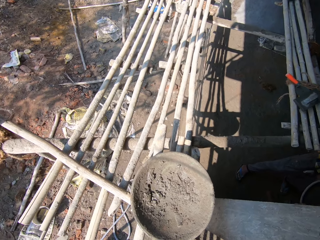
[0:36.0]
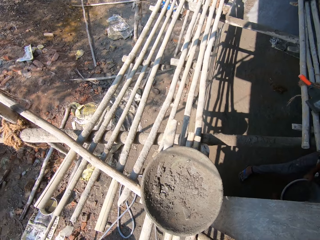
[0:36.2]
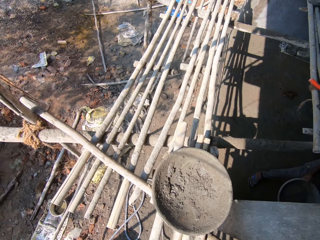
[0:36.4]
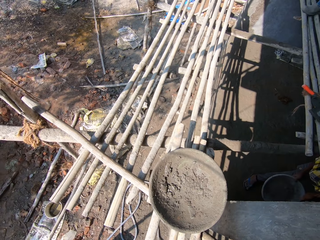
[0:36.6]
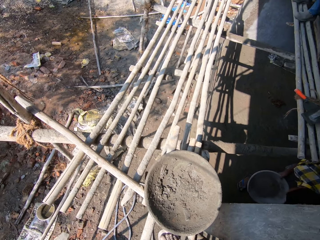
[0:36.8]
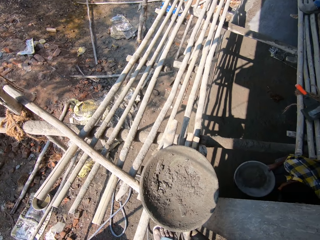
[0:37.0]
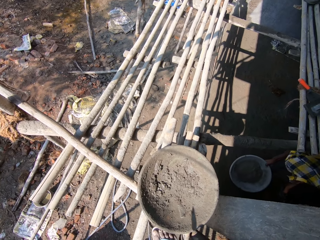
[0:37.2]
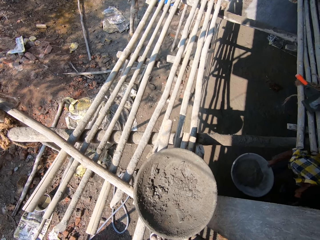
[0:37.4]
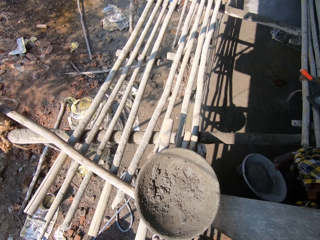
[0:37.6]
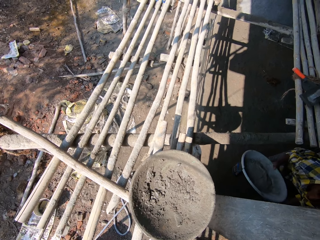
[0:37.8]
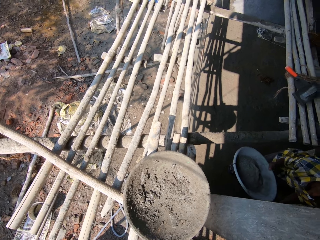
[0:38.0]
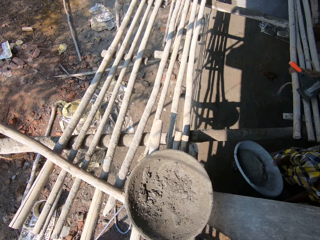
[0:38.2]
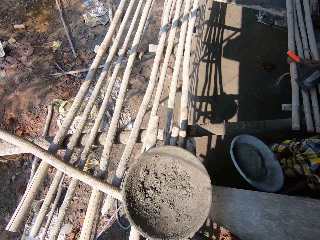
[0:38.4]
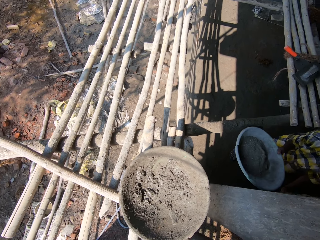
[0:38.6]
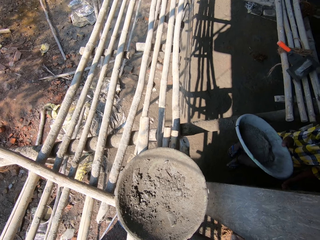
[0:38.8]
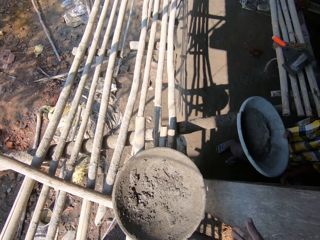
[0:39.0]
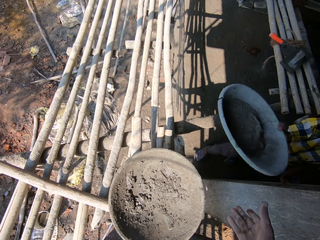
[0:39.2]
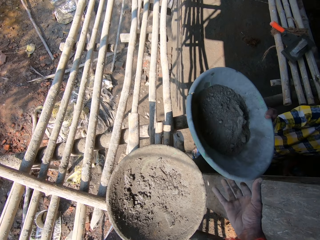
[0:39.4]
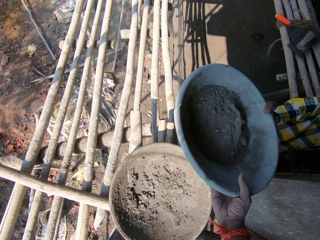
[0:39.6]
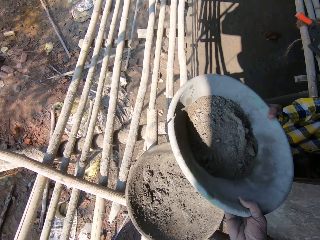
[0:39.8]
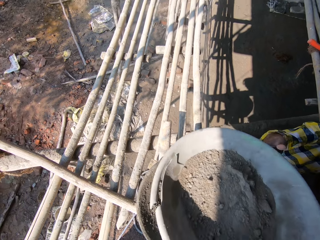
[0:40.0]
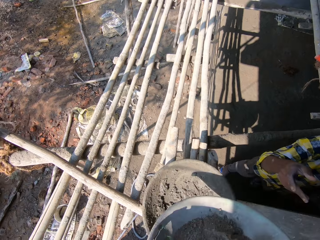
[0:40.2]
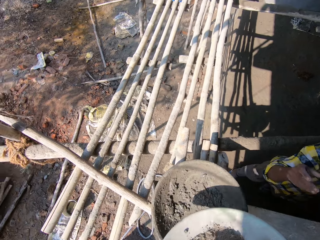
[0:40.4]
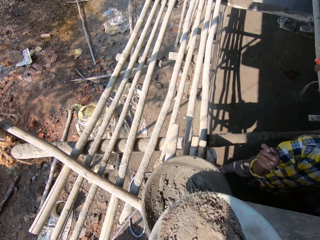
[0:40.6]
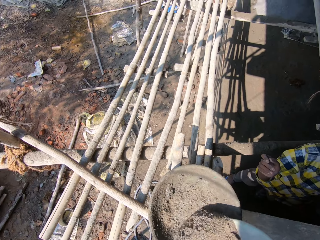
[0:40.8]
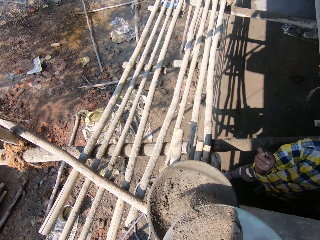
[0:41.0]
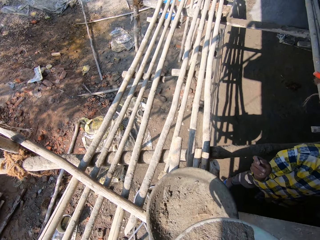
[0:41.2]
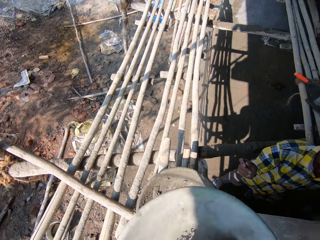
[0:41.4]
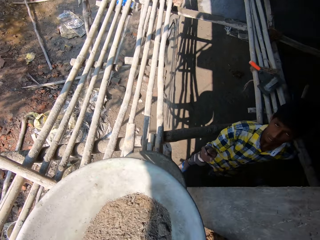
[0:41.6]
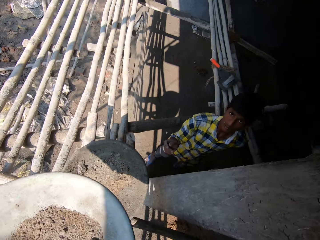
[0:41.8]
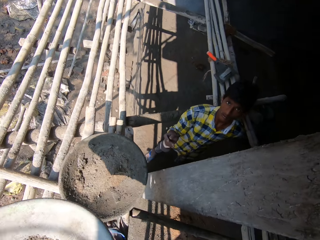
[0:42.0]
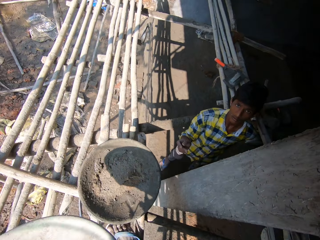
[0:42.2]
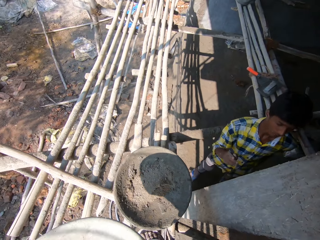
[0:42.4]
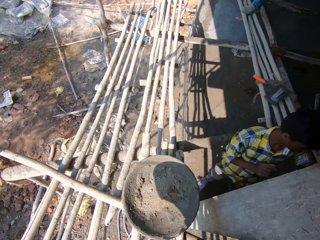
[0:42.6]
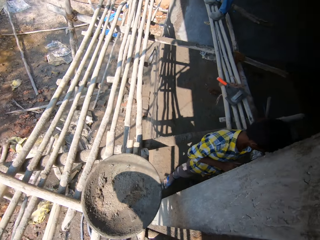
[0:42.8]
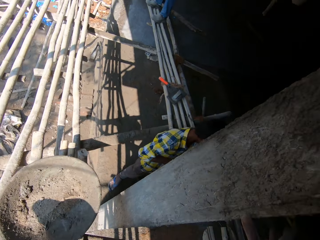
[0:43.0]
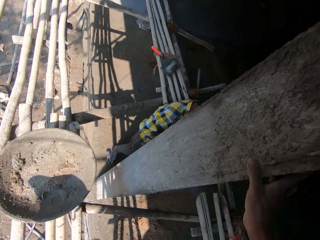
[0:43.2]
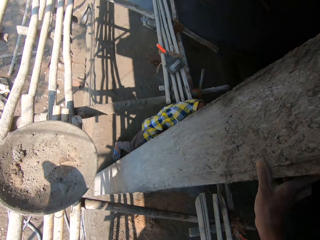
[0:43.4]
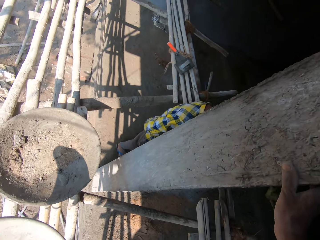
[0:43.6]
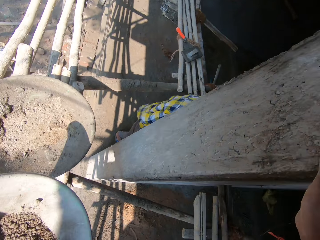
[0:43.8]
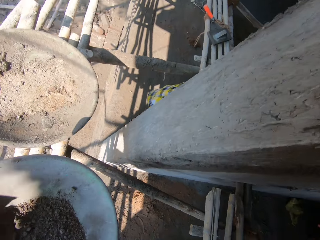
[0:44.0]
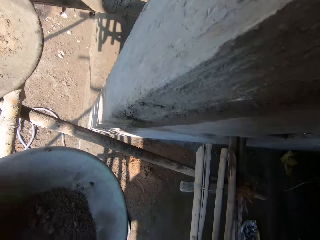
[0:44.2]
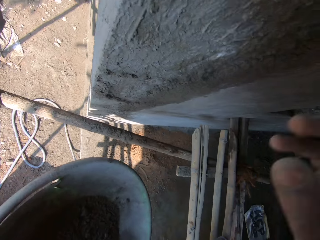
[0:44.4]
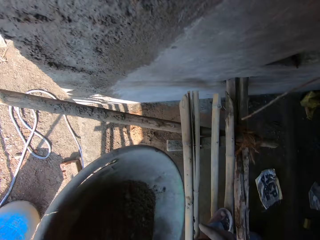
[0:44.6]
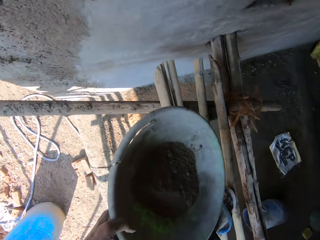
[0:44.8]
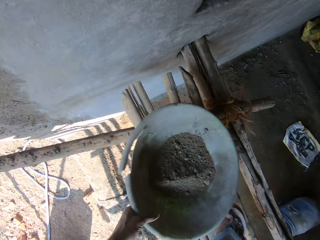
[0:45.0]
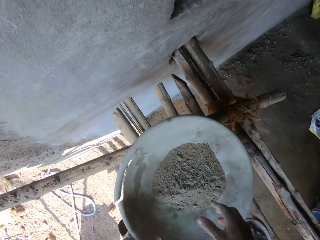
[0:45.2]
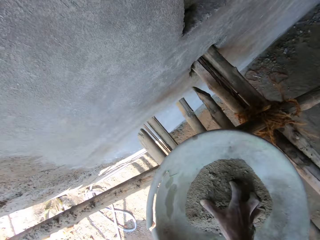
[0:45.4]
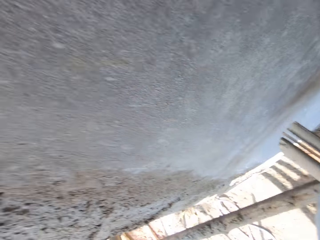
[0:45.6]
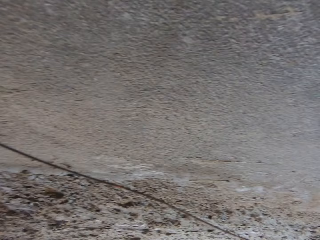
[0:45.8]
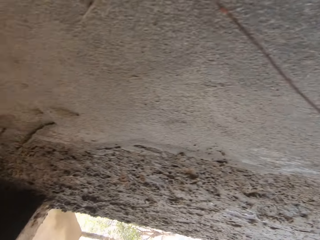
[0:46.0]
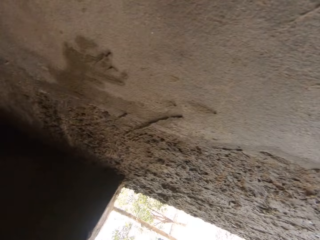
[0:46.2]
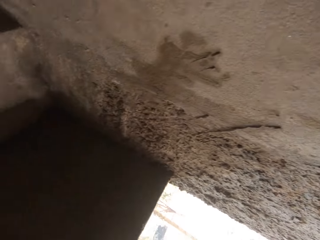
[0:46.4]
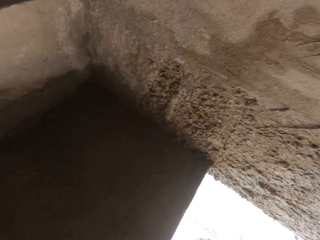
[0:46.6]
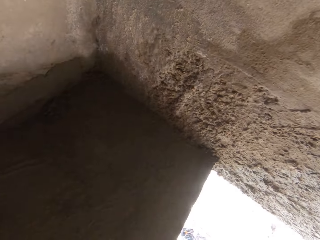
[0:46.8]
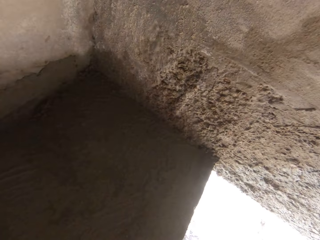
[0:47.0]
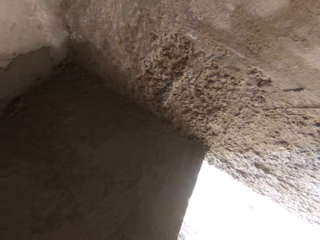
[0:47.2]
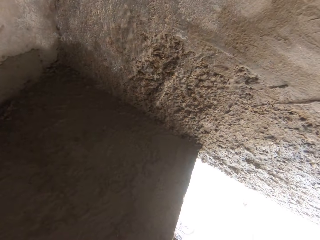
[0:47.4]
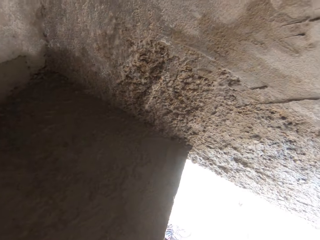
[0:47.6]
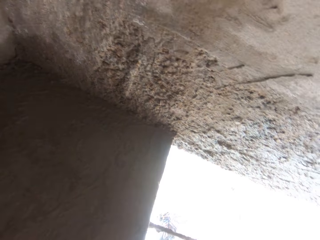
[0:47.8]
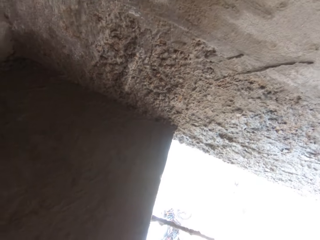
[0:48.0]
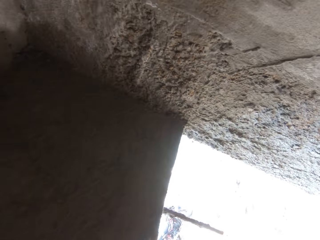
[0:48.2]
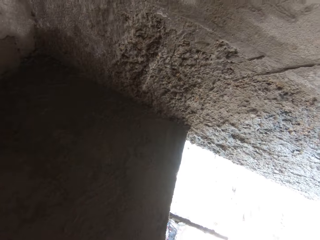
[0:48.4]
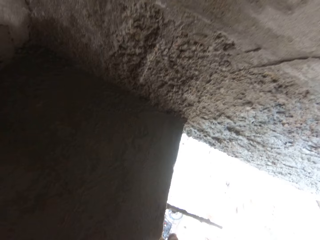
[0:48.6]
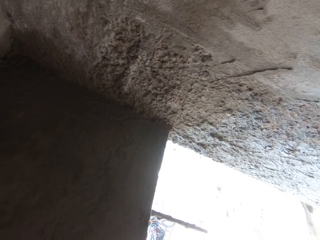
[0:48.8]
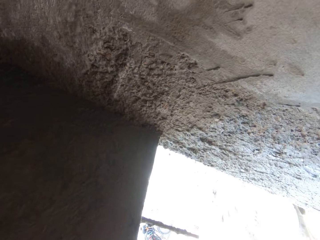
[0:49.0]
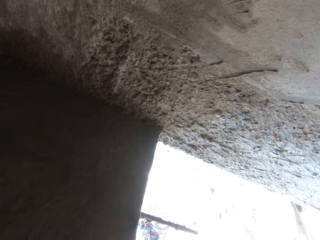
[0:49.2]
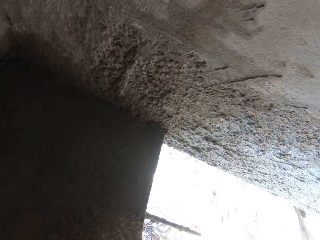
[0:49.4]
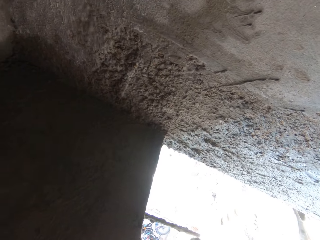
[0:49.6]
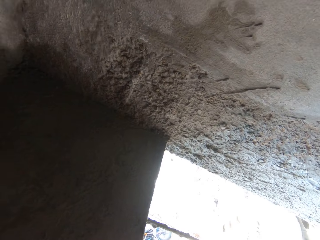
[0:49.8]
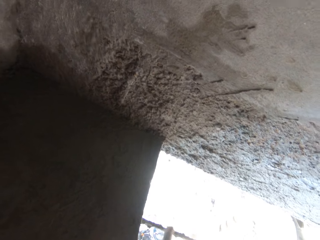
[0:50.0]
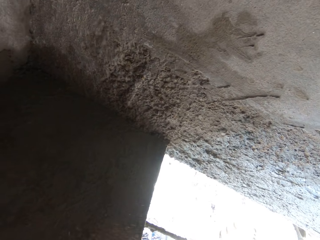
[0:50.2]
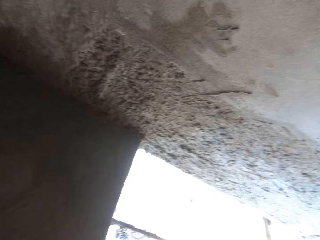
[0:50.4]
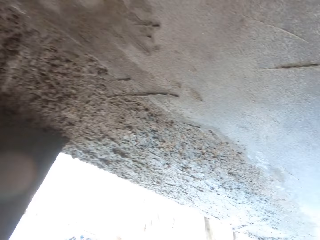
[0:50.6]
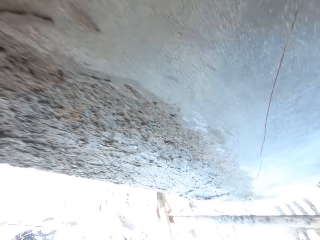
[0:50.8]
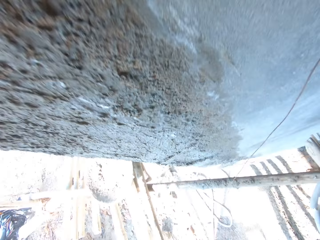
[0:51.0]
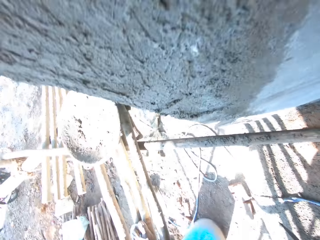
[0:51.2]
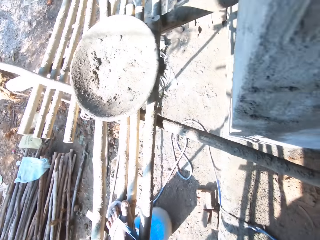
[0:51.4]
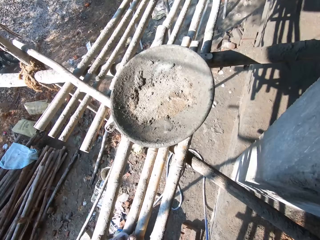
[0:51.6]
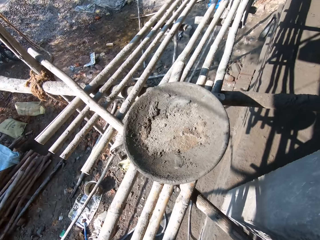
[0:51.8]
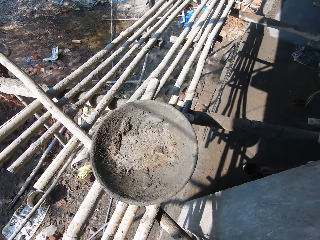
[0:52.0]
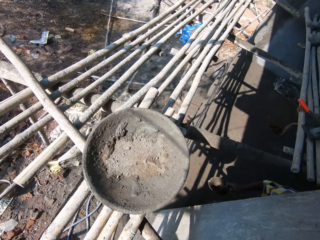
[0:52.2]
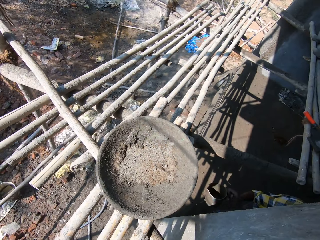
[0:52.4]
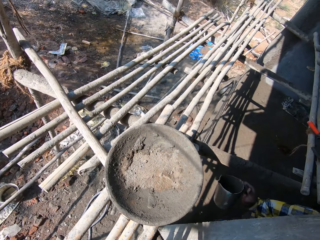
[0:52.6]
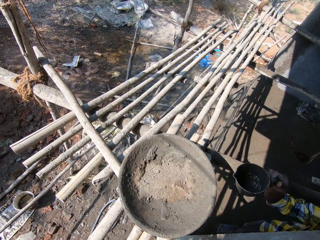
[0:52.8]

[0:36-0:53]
The camera wearer collects the cement pan from the man with his right hand. He transfers mortar from the cement pan in his hand to the cement pan on the bamboo with his right hand. He drops the cement pan in his left hand on the bamboo.

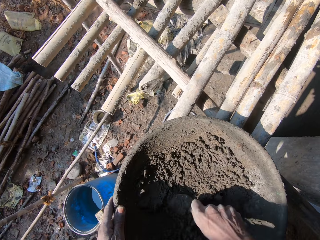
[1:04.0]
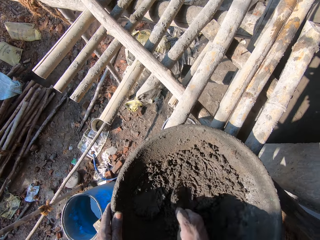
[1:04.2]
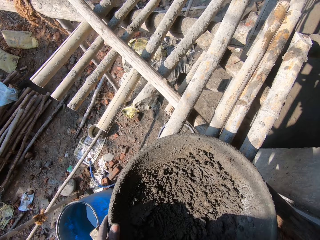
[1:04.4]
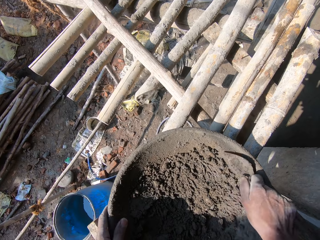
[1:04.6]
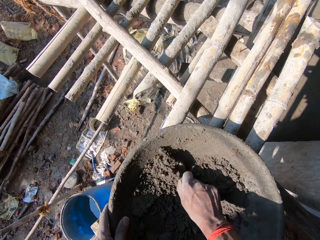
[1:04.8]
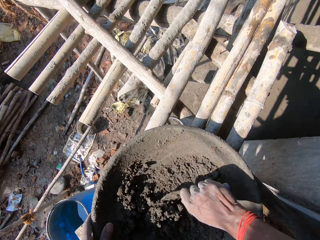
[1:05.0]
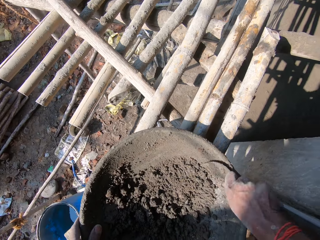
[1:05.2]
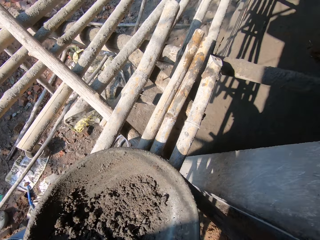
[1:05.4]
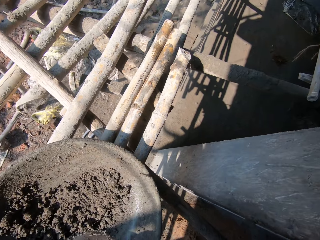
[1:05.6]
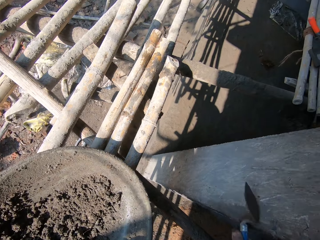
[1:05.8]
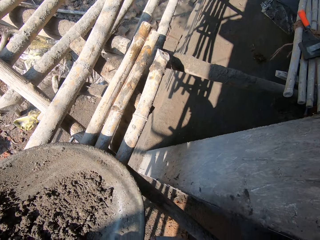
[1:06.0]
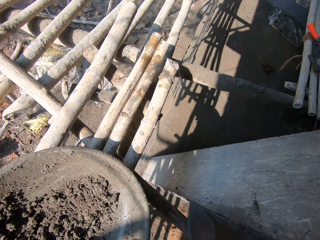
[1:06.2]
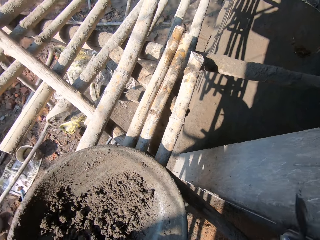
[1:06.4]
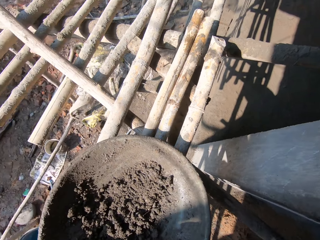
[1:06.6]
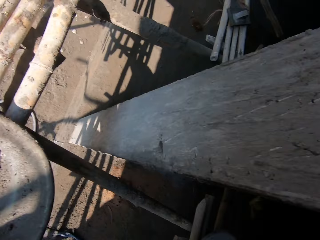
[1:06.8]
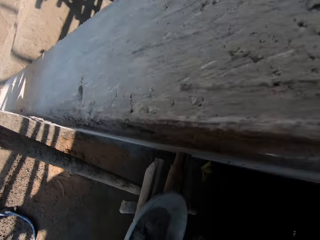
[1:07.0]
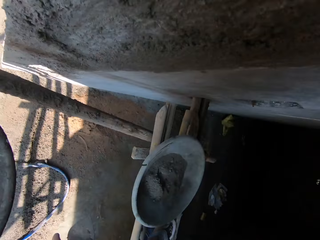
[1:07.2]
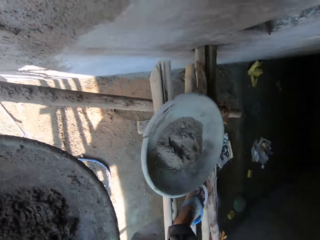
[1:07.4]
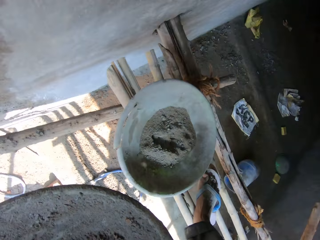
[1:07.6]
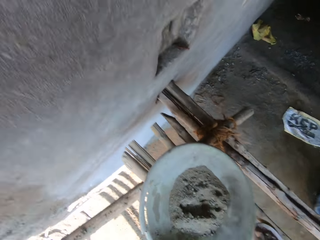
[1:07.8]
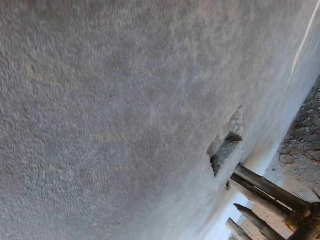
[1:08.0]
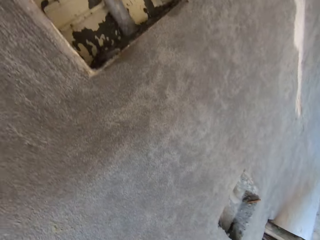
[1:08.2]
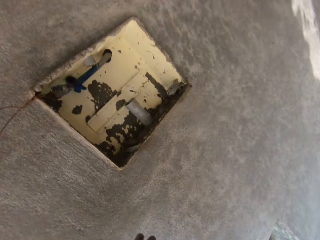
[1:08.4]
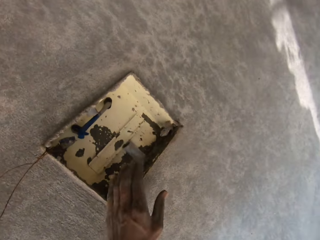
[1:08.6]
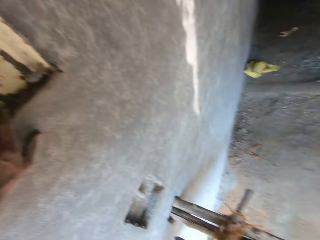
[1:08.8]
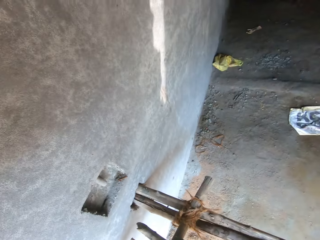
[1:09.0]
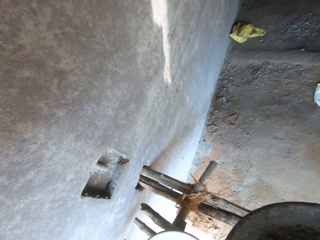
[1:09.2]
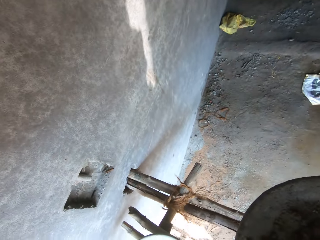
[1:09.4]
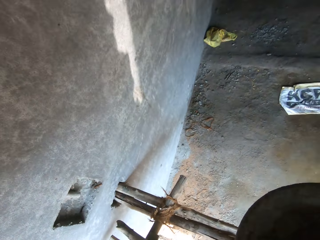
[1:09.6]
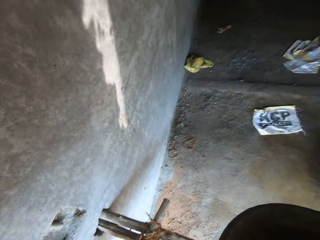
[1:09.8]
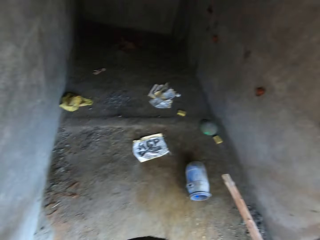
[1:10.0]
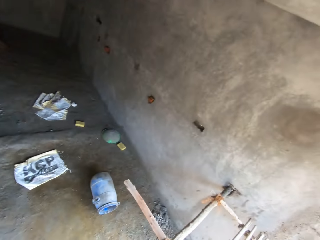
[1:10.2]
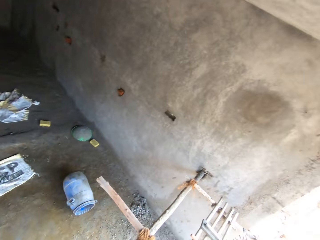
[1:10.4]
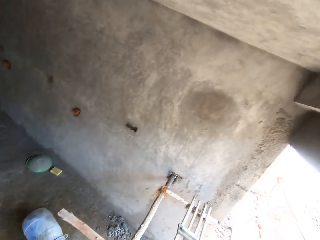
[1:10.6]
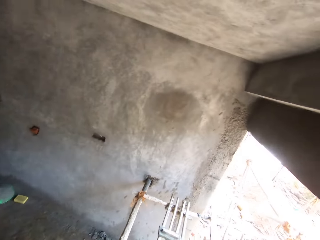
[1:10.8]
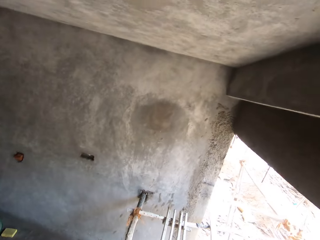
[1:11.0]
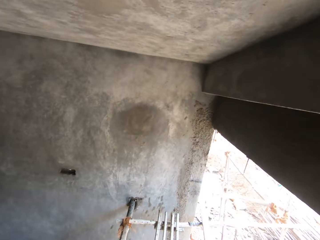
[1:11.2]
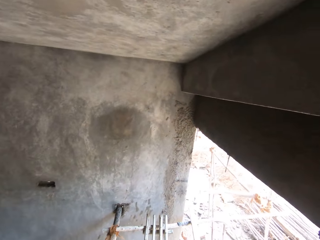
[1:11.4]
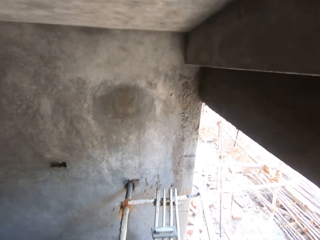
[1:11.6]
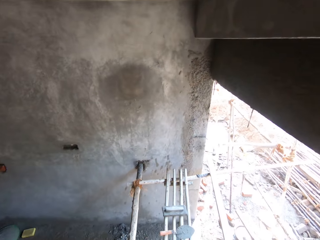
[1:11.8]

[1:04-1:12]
The camera wearer hits the trowel in his right hand on the wall. He holds a box on the wall with his left hand. He adjusts the position of the cement pan on the bamboo with his right hand.
